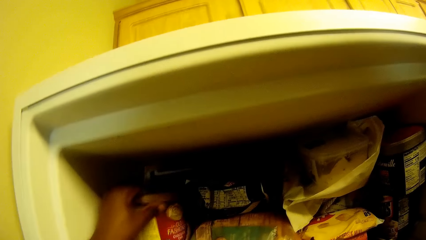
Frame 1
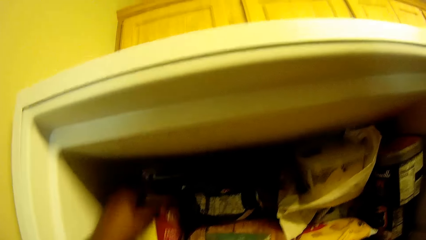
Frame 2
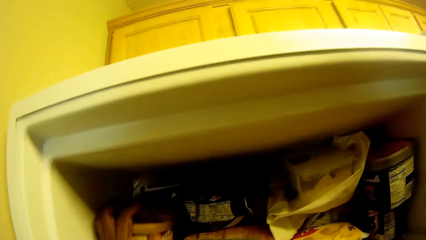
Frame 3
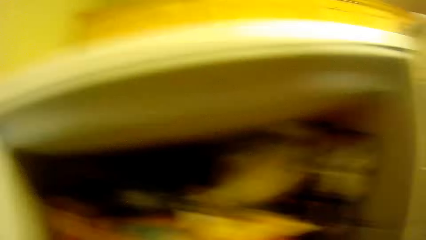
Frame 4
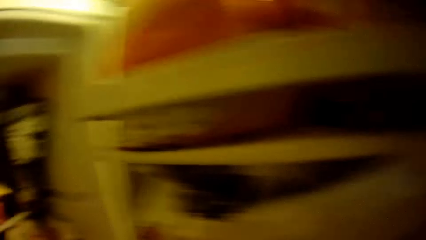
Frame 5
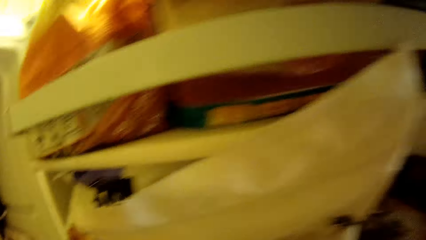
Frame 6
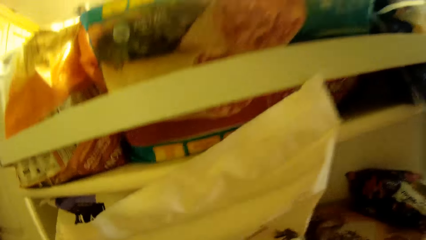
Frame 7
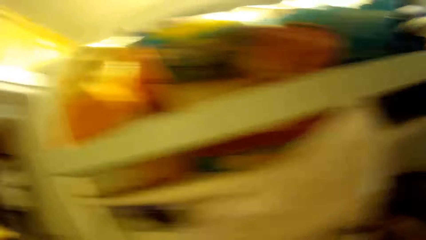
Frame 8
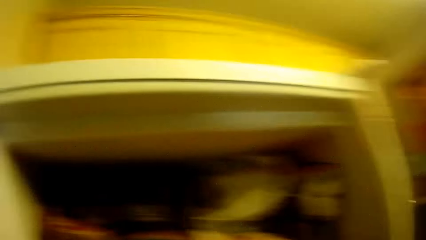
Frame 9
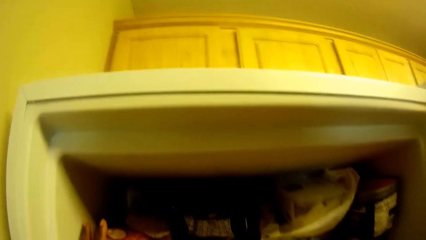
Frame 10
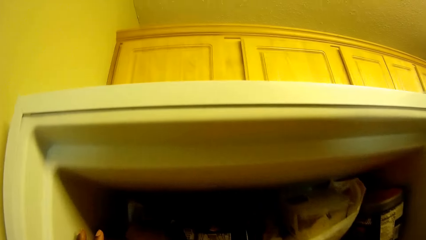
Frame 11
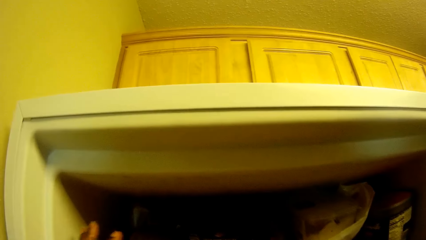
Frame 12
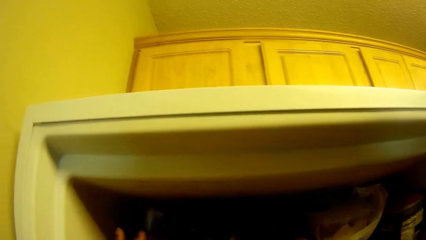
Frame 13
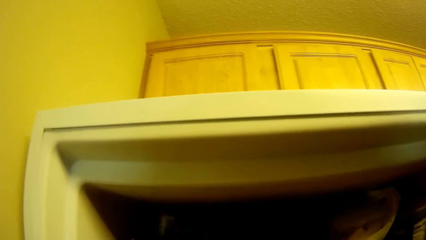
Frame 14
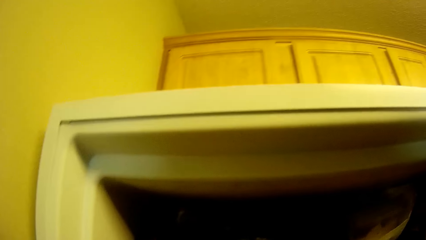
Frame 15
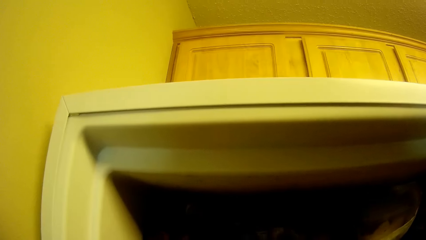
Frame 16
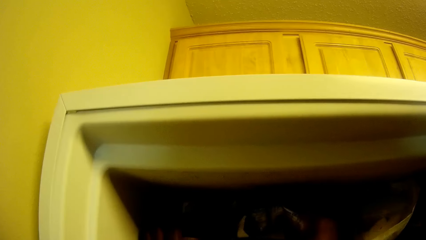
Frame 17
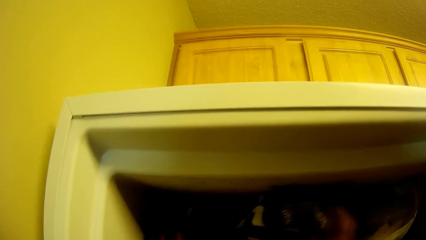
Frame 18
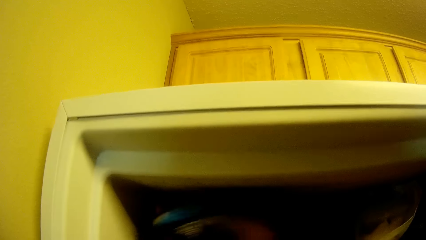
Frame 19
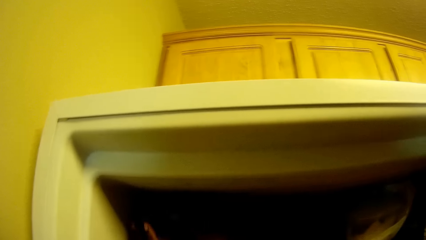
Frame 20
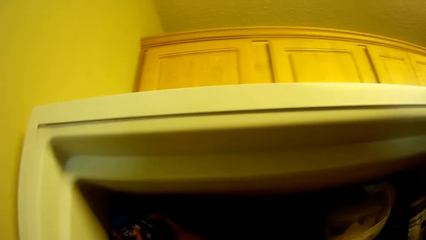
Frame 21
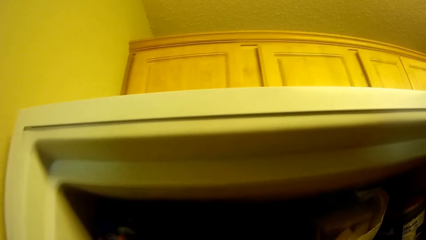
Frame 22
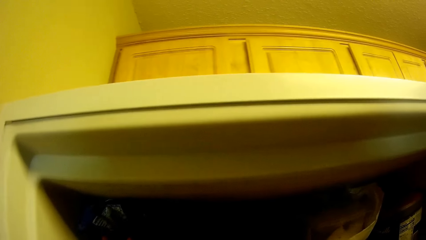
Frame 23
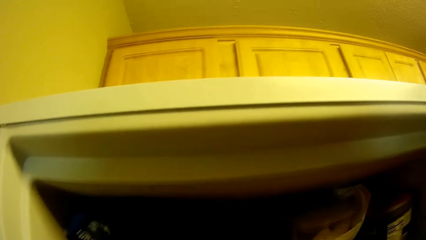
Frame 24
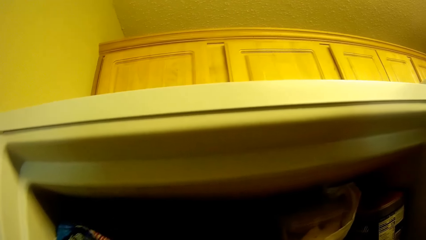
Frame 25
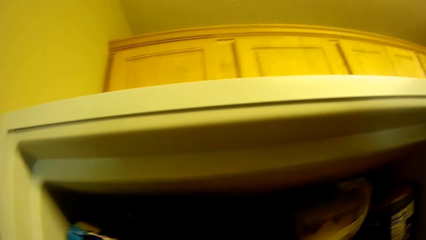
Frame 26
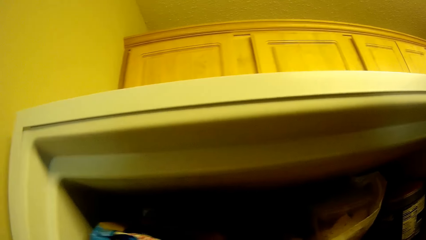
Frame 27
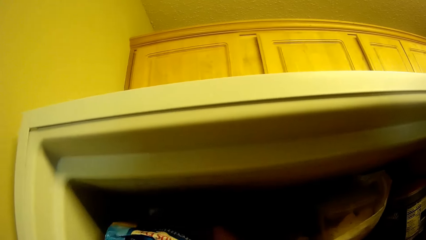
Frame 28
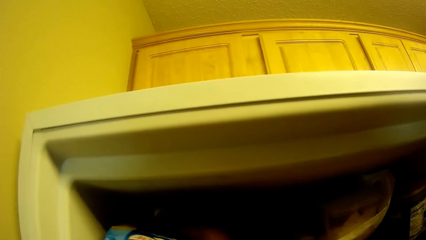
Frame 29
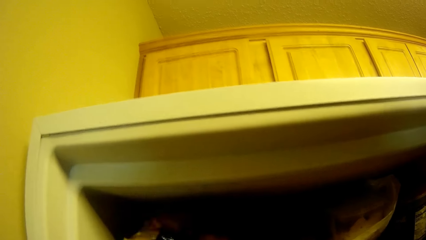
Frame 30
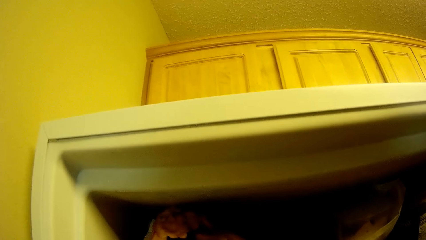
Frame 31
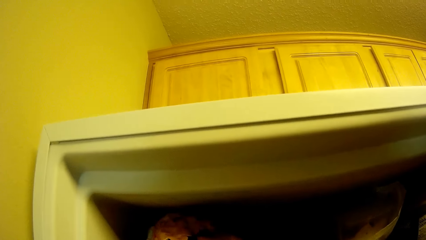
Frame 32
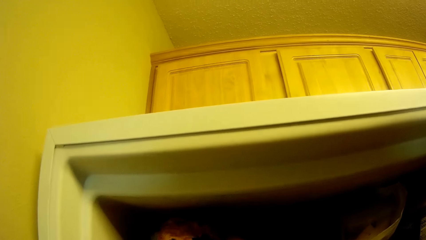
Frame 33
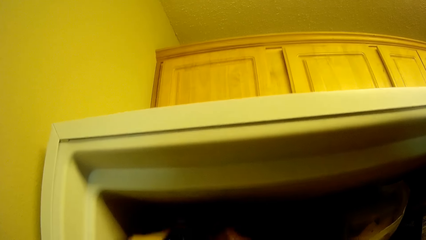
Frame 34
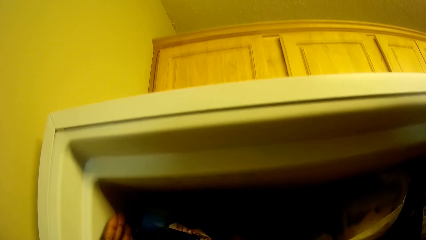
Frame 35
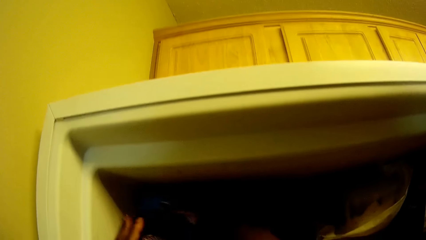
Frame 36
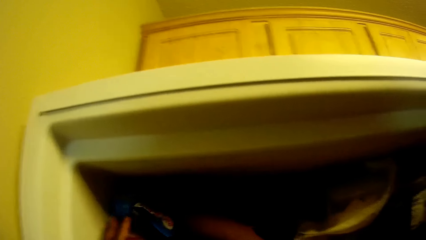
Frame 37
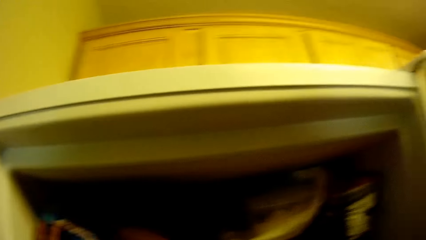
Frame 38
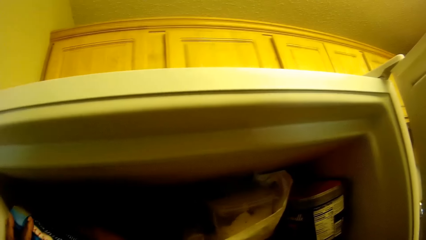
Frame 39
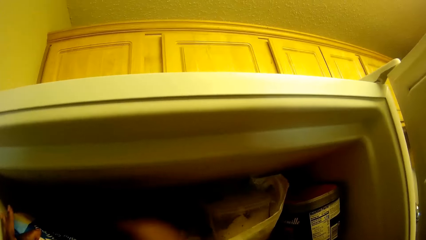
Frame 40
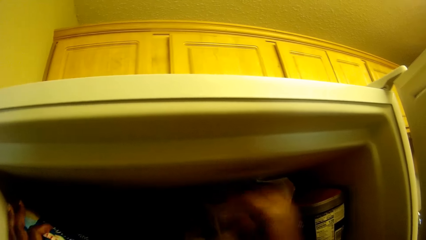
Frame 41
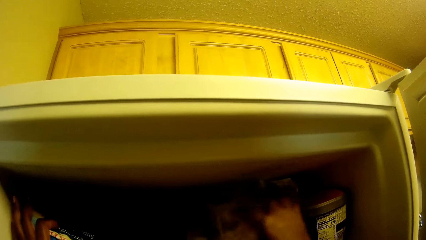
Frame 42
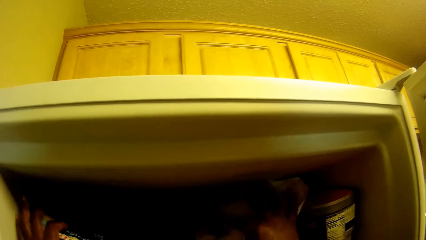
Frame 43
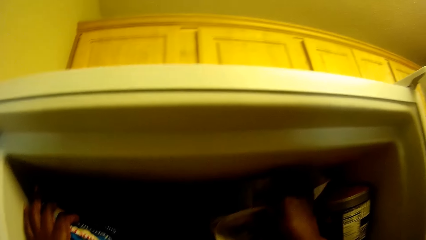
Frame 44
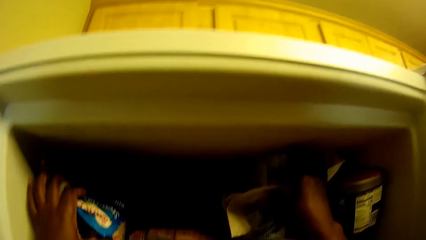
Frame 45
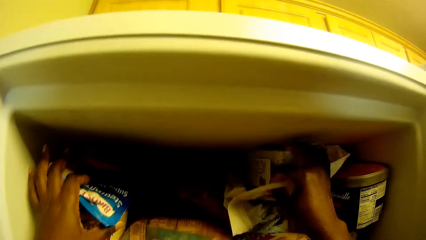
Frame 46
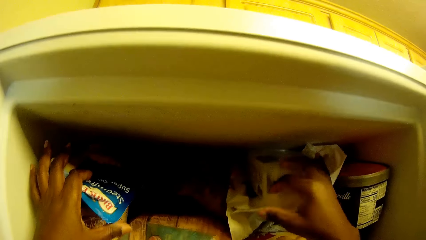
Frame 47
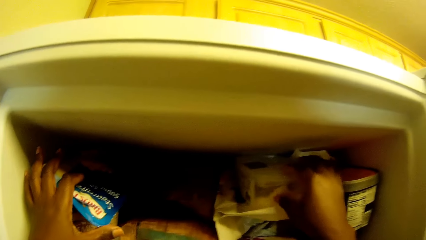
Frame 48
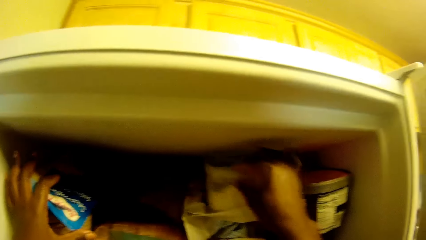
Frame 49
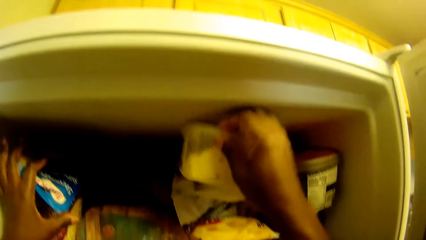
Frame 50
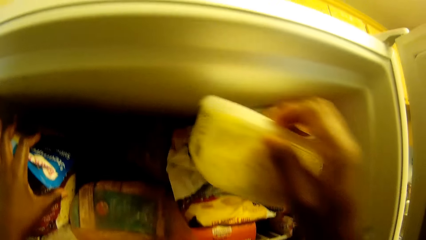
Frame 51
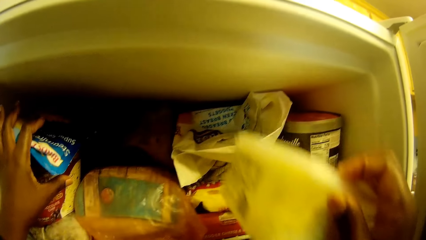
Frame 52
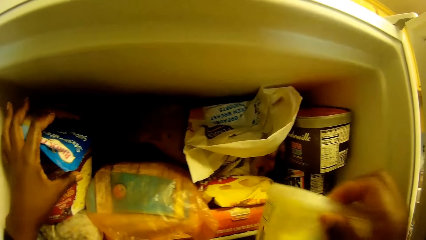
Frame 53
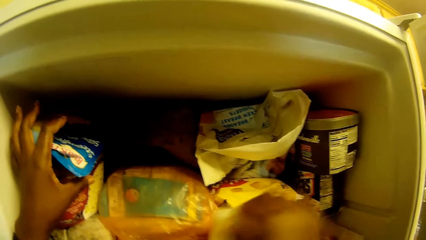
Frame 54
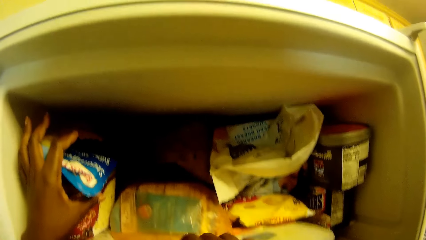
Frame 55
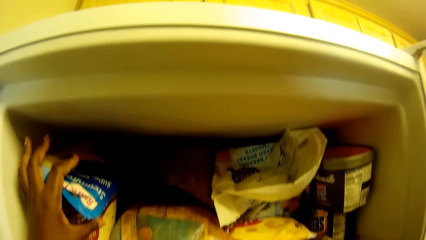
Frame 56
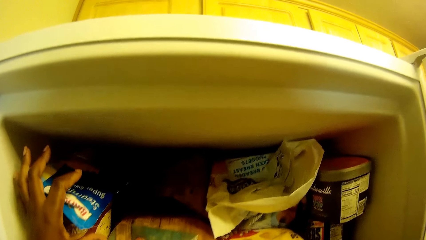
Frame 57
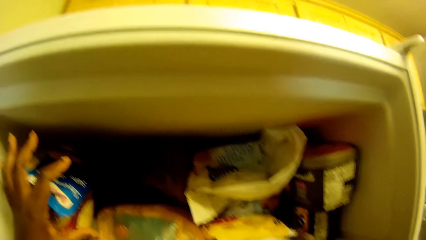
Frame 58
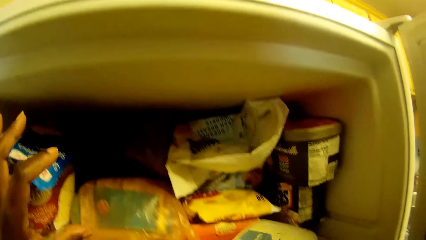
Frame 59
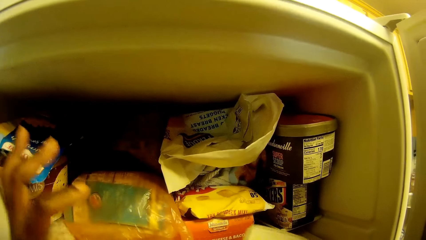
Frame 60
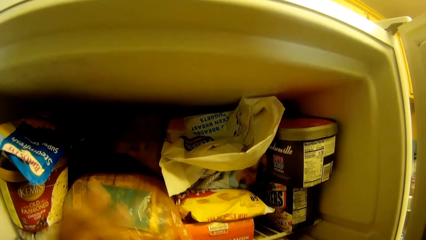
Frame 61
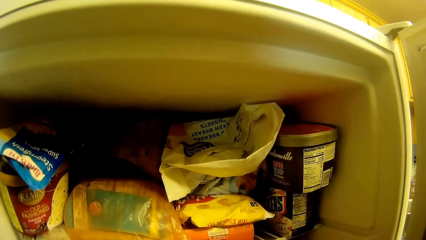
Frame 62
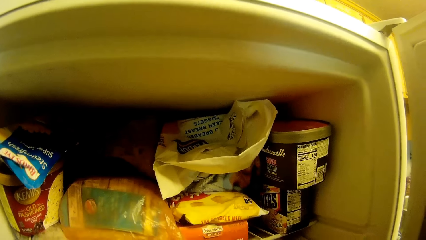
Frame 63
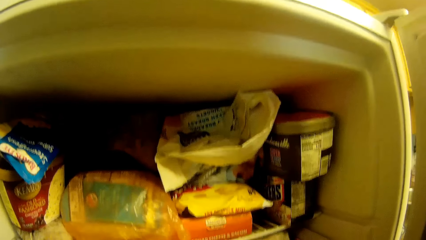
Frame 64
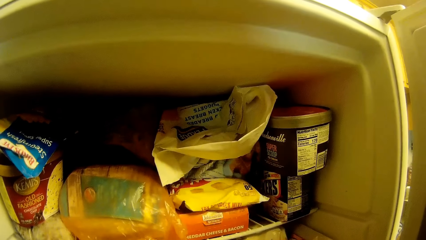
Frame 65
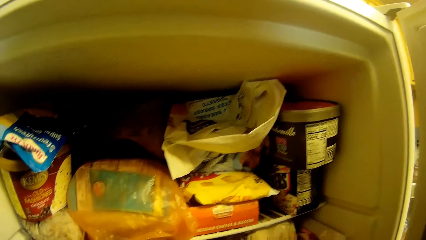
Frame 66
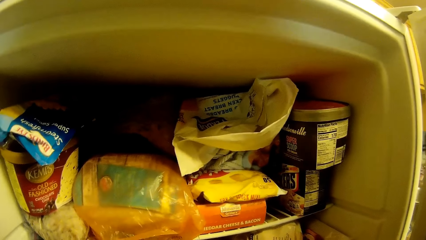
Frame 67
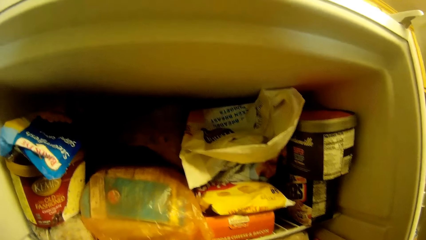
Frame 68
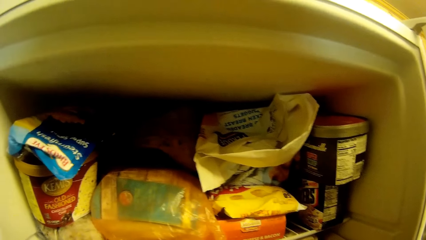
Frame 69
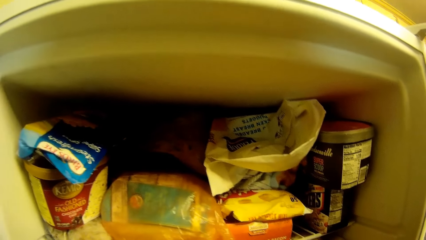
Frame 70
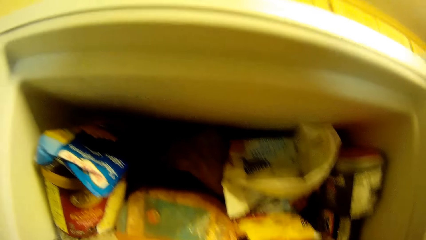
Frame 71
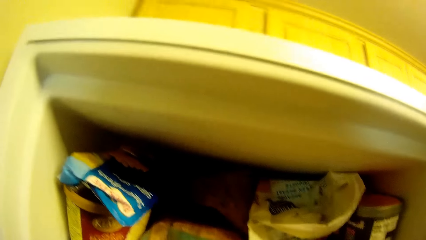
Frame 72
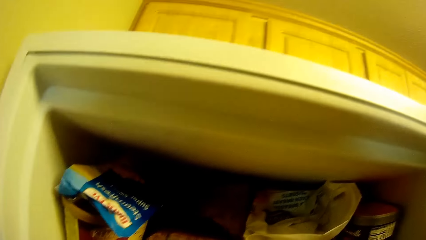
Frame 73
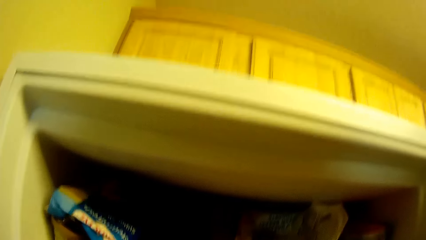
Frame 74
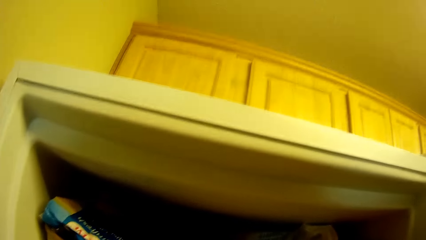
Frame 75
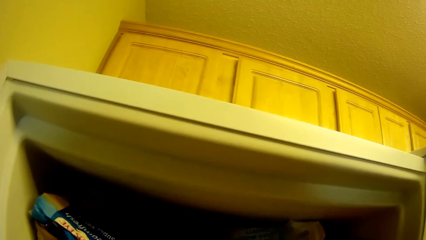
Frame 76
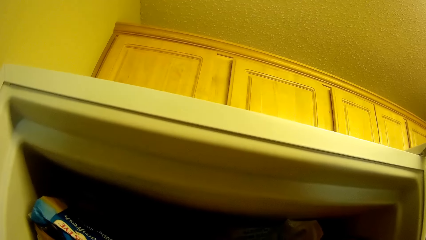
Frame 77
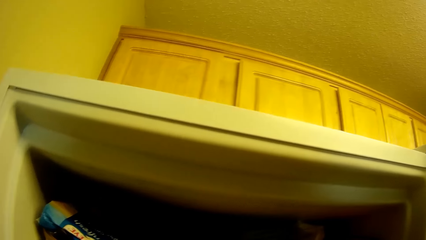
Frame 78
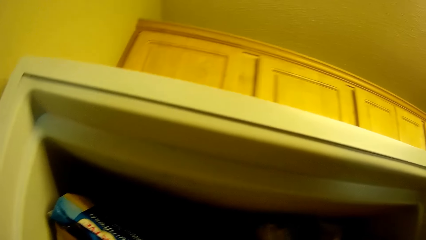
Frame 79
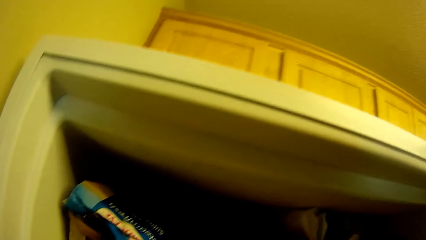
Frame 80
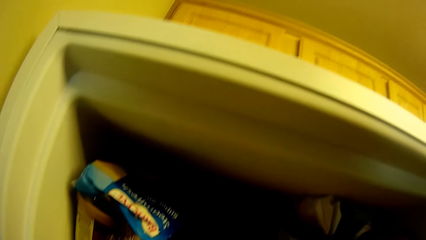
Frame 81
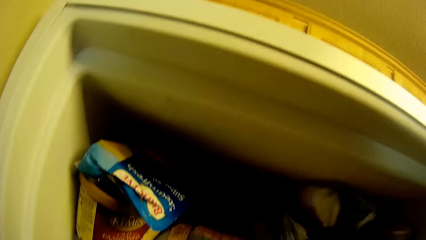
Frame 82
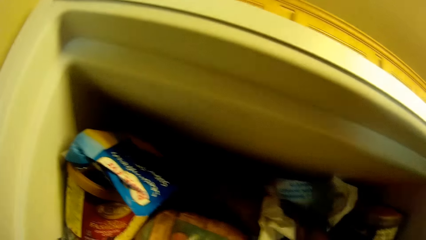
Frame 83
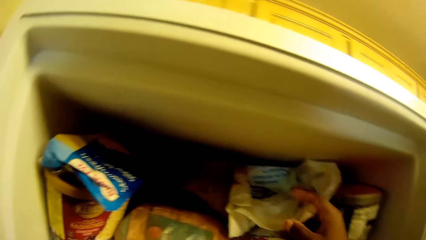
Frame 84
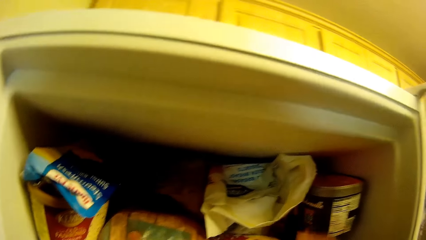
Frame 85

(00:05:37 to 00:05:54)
The camera wearer moves a container. She moves a sachet. She arranges packages in the refrigerator with both hands. She holds the container.
